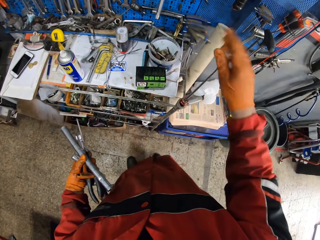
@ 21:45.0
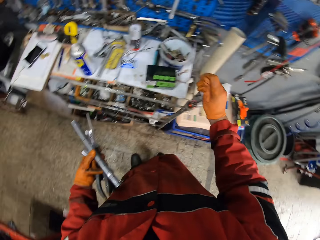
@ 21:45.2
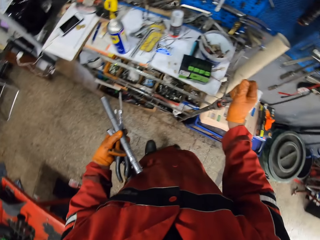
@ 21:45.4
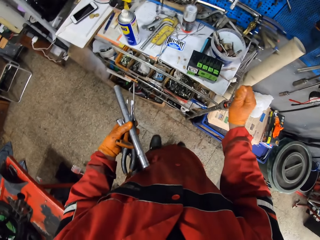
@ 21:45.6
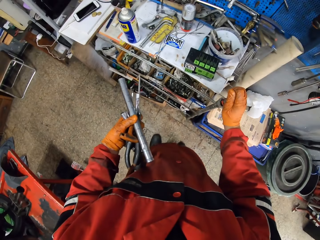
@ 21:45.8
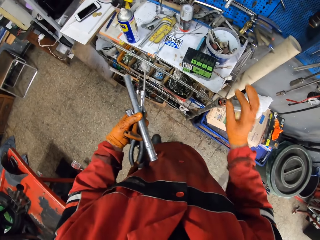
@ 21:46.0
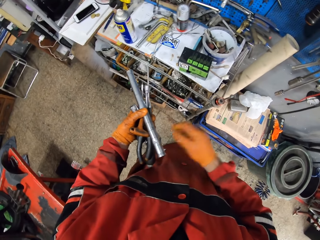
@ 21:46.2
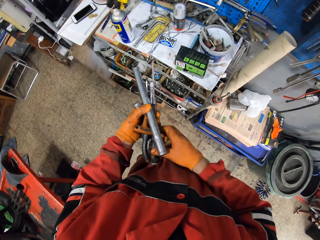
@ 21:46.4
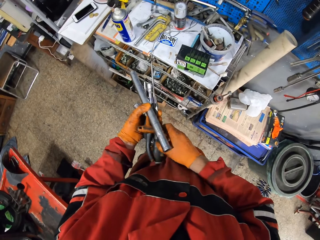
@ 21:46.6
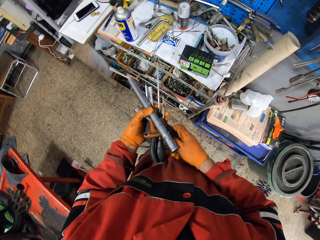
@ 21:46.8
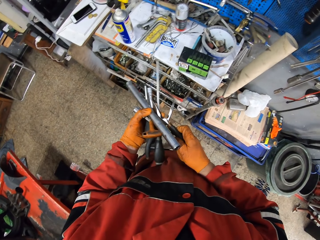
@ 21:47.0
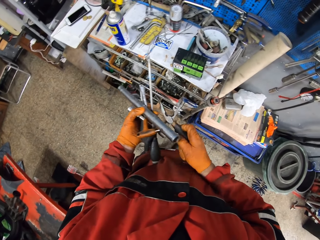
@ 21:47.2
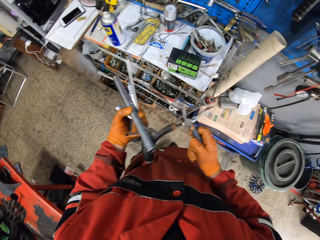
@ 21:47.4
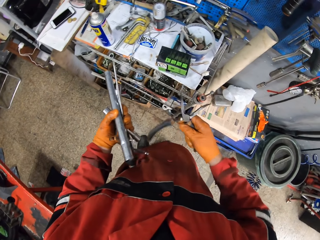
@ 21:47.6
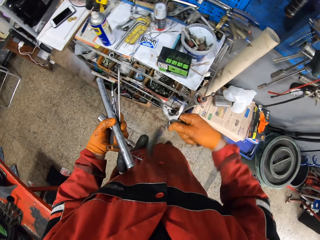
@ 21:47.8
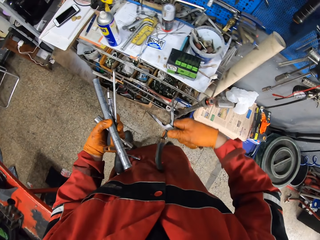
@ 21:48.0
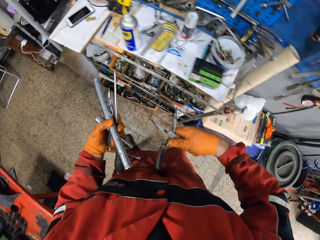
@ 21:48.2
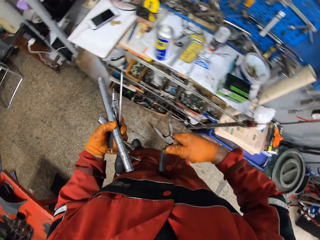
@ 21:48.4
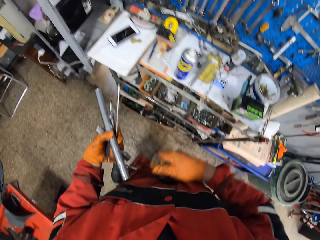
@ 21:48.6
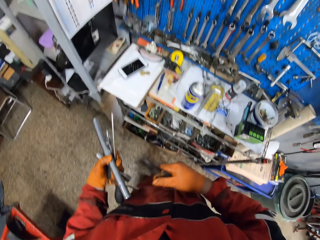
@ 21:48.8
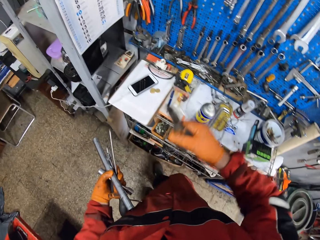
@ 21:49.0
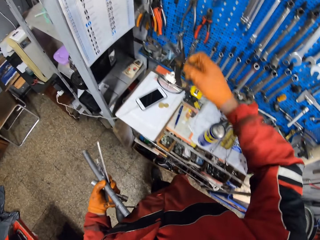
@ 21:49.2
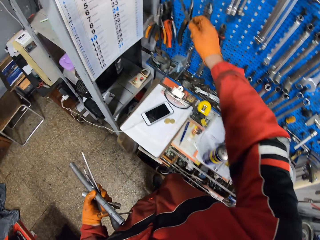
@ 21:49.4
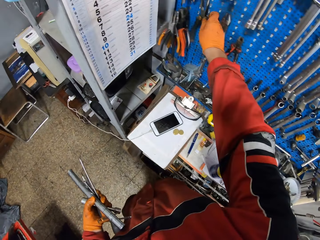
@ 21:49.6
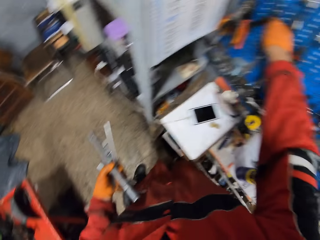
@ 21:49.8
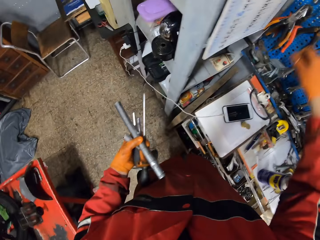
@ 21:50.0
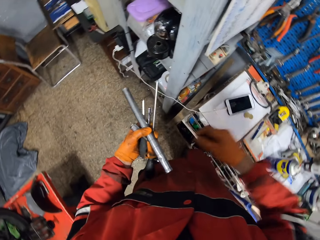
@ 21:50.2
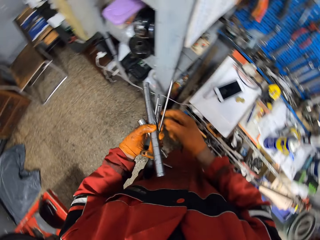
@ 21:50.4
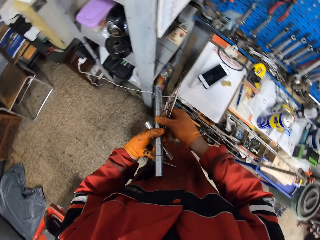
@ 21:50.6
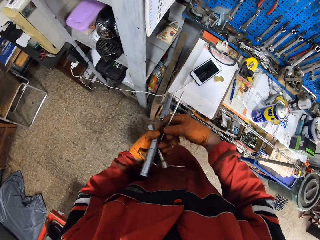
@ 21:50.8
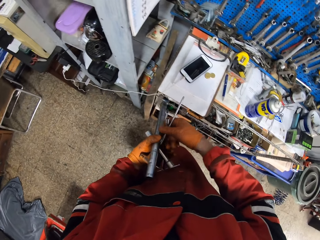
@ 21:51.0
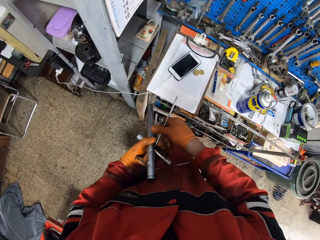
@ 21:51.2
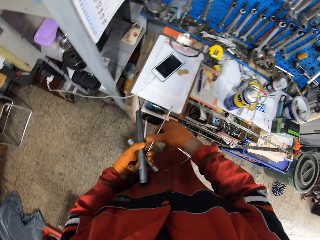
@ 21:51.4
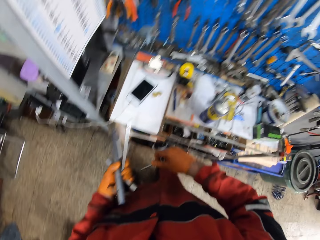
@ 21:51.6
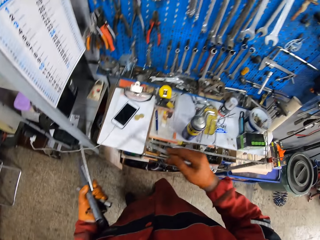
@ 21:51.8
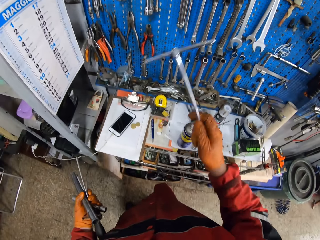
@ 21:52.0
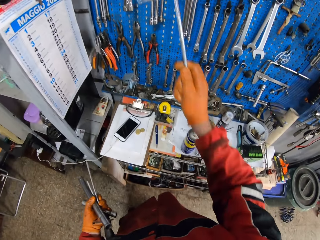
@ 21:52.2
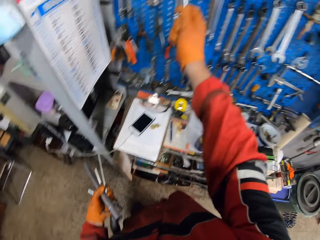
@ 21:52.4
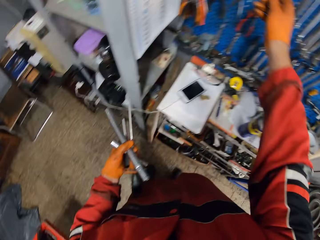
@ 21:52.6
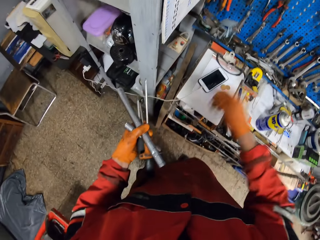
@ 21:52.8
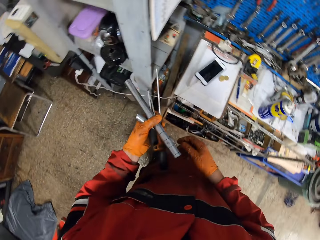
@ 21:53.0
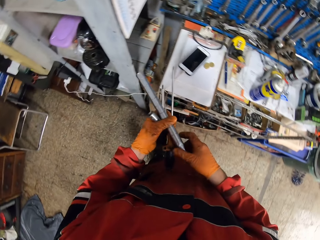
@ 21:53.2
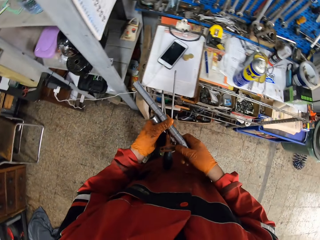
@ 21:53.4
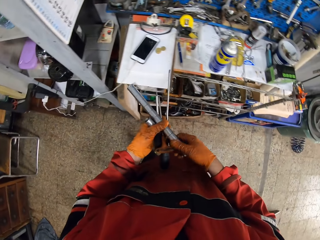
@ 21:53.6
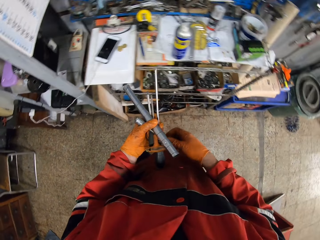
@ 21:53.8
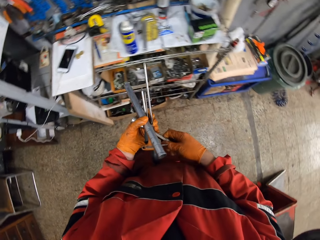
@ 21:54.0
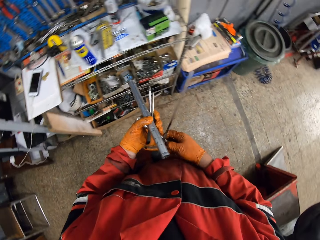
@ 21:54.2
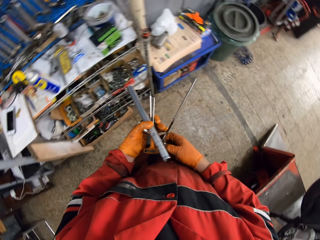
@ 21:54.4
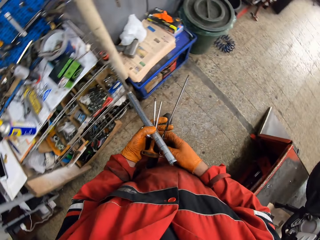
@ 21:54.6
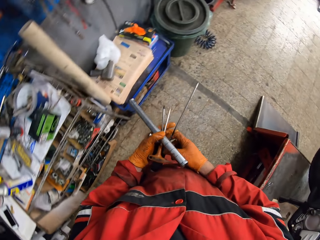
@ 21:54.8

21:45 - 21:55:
The camera wearer hangs the needle nose plier on the wall tool rack with his right hand. He hangs the T shape tool on the wall tool rack with his right hand.

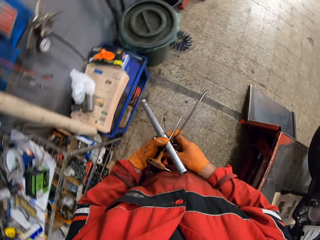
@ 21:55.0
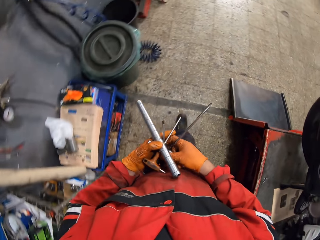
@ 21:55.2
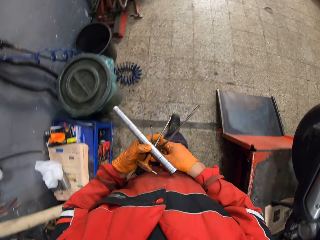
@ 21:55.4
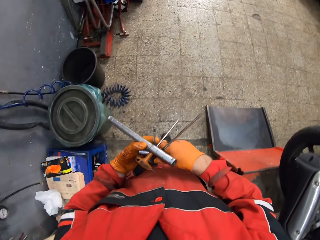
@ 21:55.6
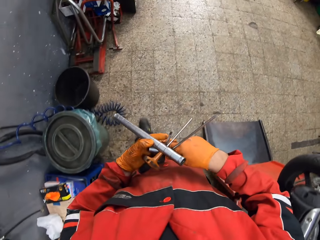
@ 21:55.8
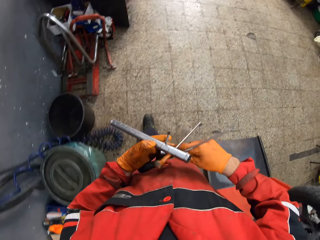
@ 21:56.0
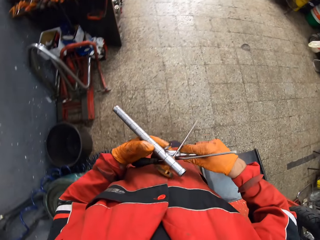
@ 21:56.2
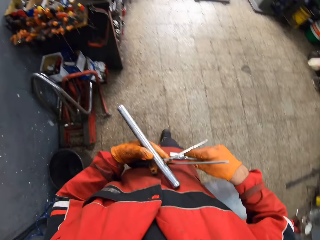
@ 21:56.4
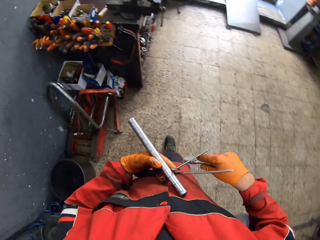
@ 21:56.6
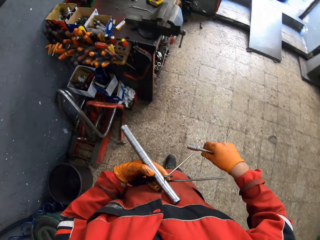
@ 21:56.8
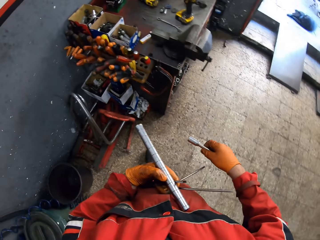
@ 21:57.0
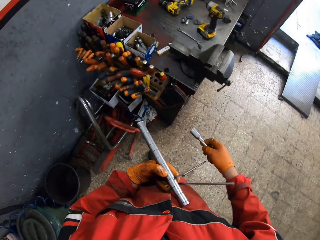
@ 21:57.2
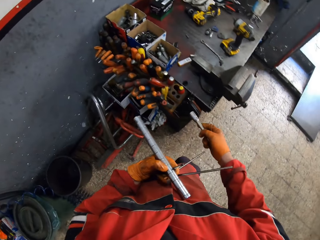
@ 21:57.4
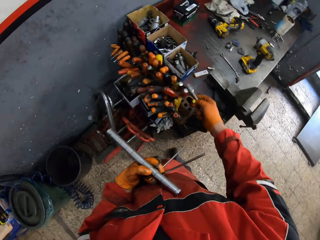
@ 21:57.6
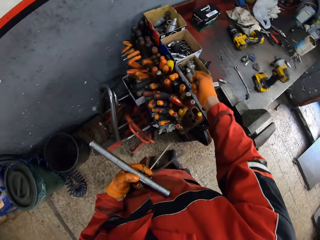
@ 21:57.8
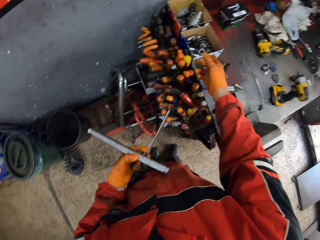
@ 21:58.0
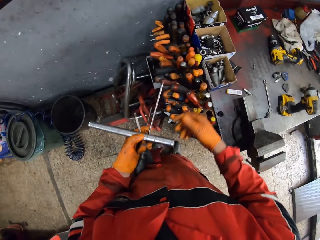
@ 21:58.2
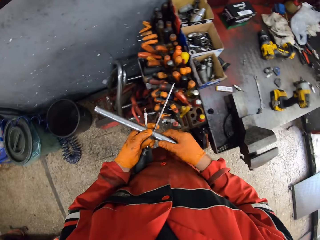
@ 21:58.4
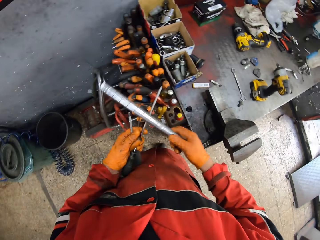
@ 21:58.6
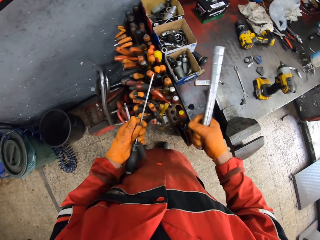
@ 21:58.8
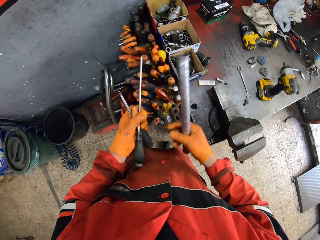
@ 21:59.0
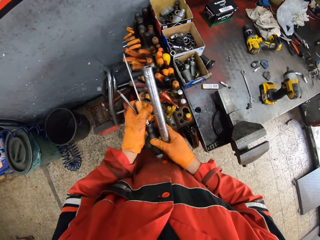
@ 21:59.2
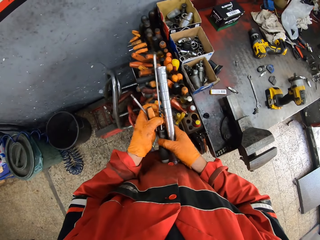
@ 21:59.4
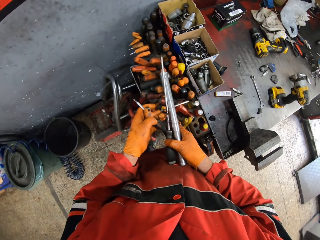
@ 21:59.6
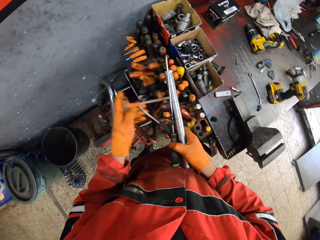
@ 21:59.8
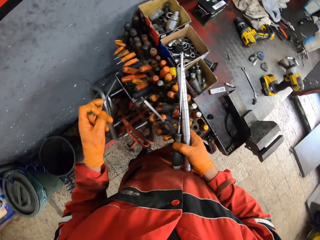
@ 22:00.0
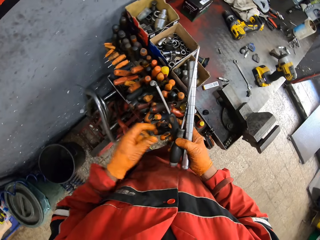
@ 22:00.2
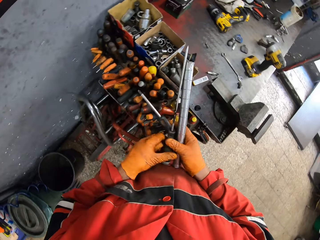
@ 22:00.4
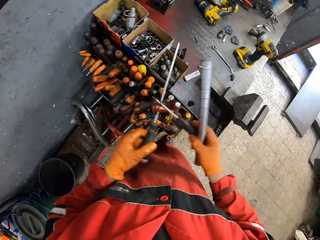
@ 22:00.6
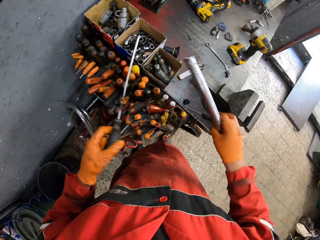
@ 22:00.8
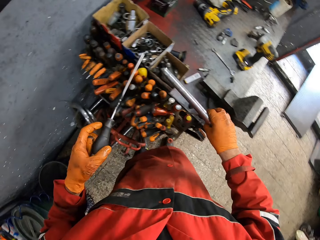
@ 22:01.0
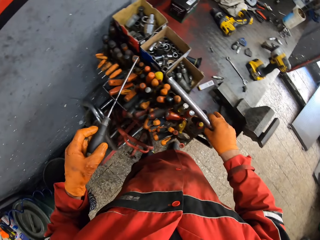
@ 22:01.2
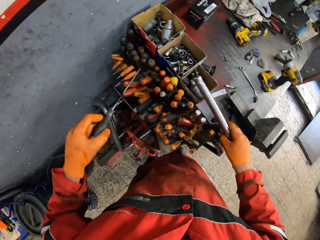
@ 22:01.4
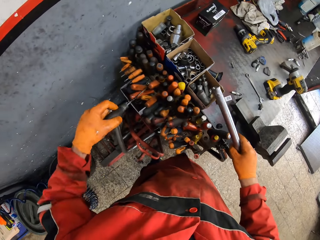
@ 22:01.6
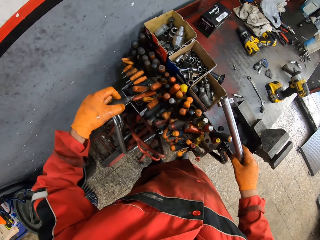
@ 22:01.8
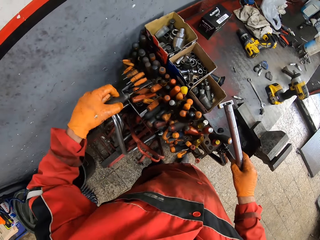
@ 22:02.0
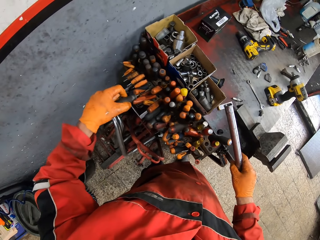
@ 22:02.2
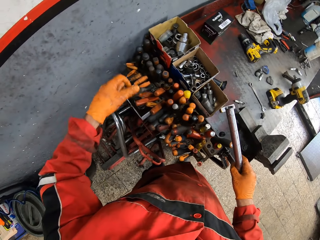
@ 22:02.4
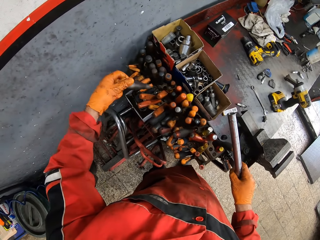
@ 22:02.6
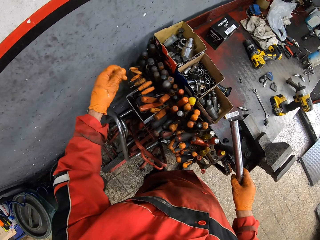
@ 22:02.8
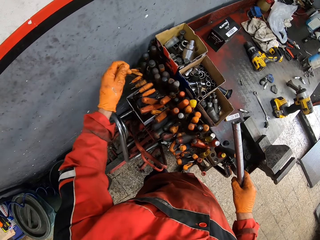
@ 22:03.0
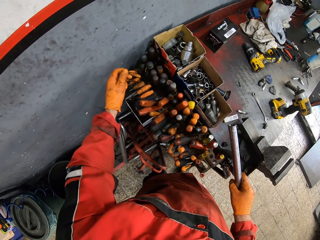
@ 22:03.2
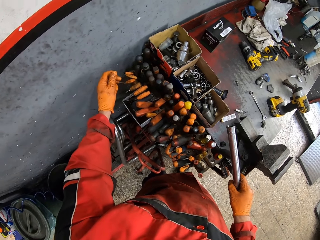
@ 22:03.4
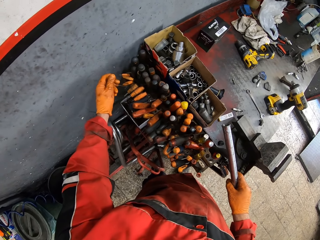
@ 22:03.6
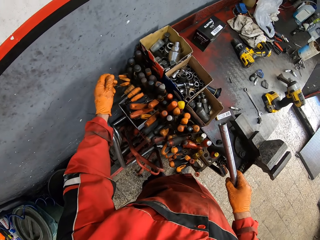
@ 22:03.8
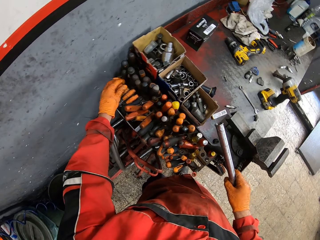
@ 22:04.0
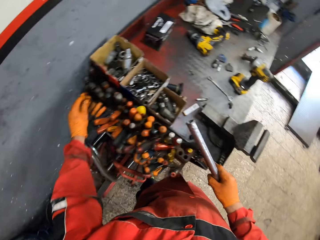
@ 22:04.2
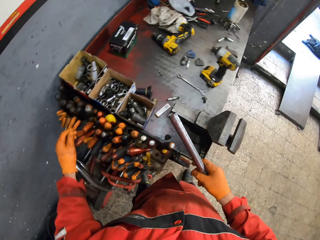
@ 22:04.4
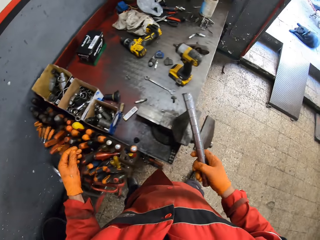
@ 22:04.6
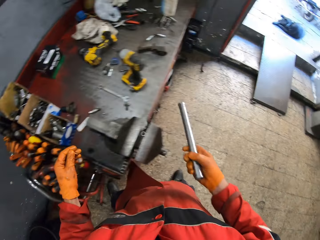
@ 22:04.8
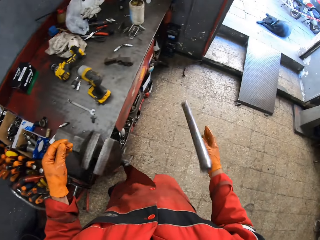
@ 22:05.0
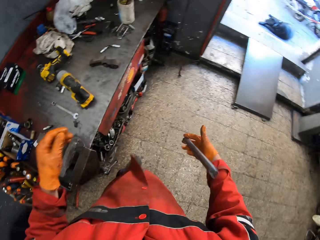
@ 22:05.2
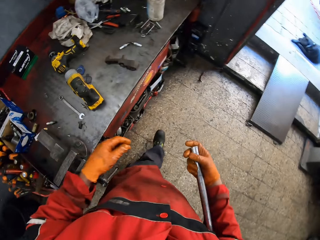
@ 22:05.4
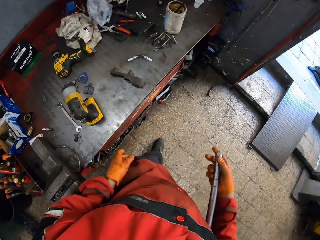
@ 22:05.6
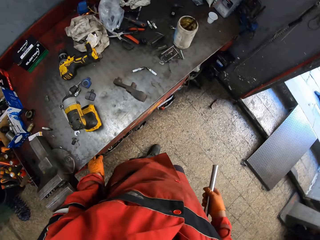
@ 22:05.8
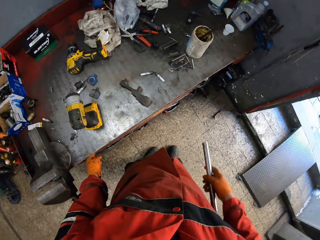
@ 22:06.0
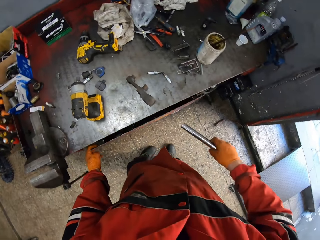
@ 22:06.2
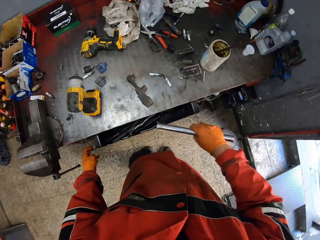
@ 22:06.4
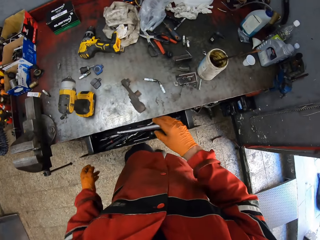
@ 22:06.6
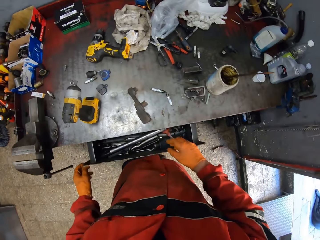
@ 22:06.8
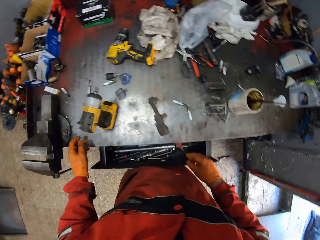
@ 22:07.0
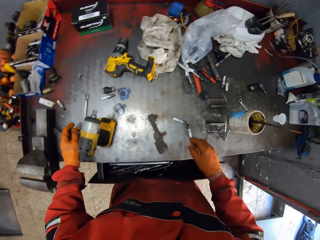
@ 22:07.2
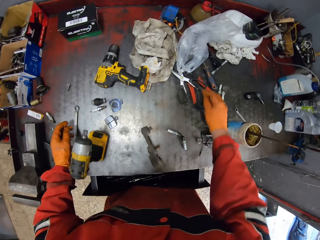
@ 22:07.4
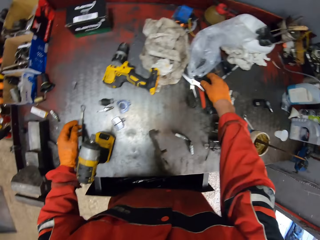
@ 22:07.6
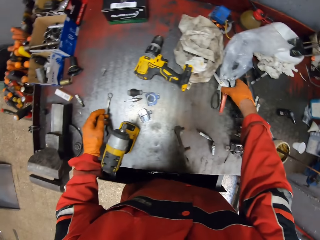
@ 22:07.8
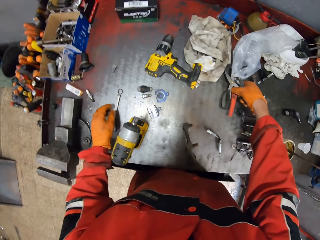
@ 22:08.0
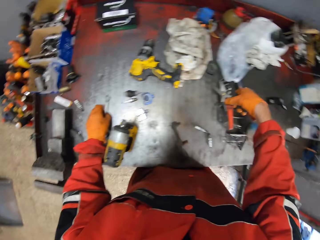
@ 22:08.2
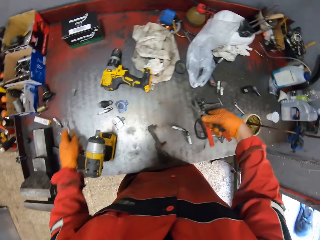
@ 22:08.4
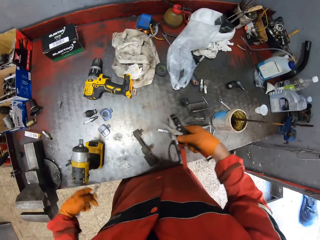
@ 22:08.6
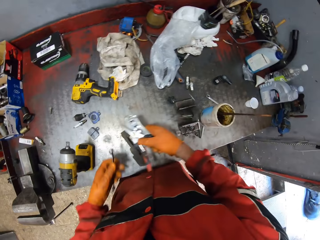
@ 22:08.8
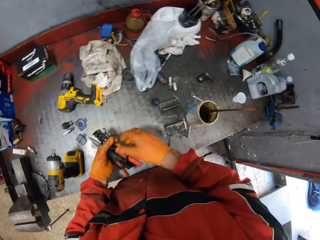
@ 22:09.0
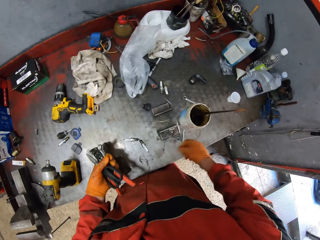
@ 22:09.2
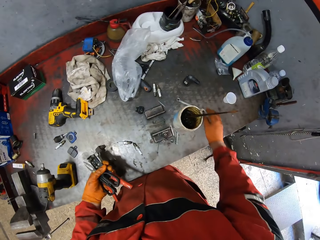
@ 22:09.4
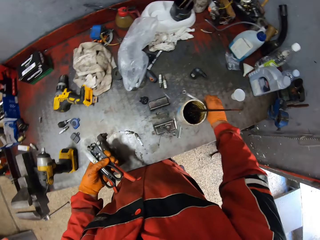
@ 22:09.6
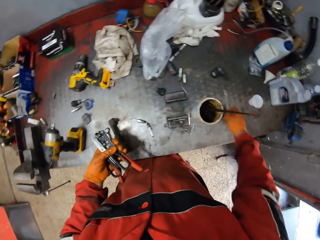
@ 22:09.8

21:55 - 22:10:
The camera wearer walks towards the tool table. He drops another bit holder or bolt in a pack of bit holders with his right hand. He passes the iron rod and thin screwdriver to his right hand. He puts a screwdriver or chisel in a tool hole with his right hand. He puts the long screwdriver in a tool hole with his right hand. He puts another thin screwdriver in a tool hole with his right hand. He opens the drawer. He puts the iron rod into the drawer with his right hand. He picks scissors and a plier from the tool table with his right hand. He picks a ring spanner from the tool table with his left hand. He pushes the drawer. He passes the scissors and plier to his left hand.
